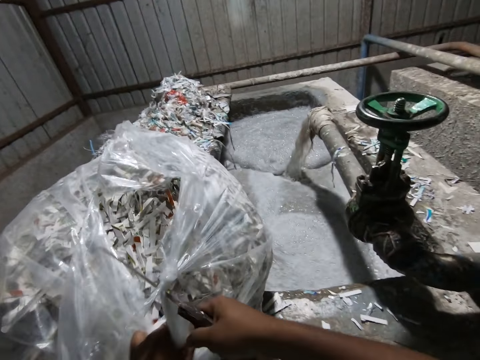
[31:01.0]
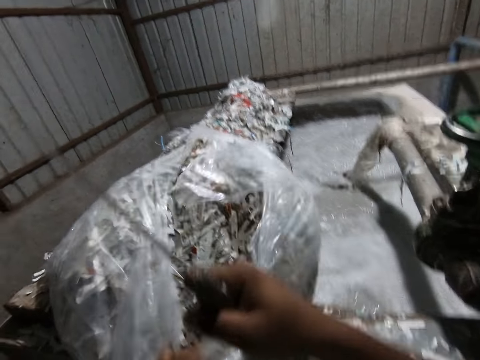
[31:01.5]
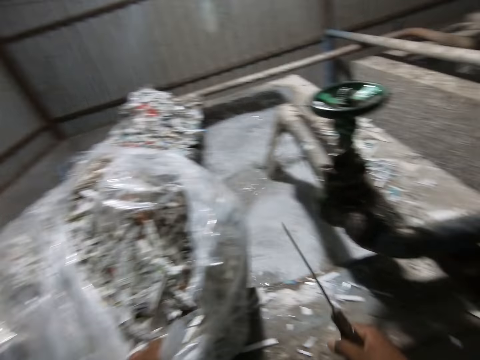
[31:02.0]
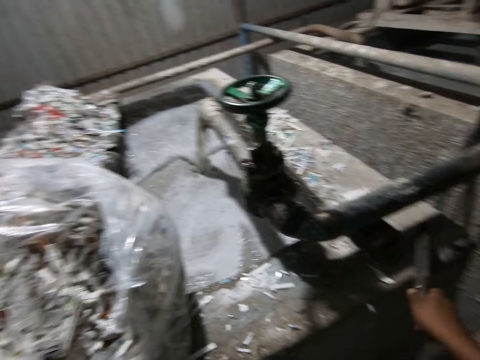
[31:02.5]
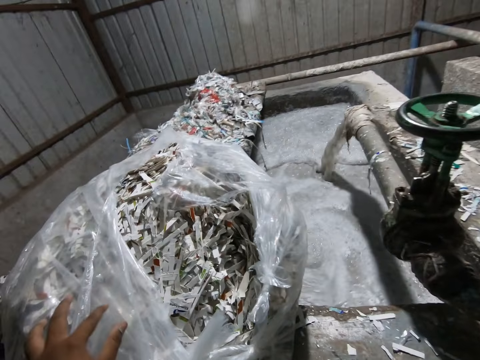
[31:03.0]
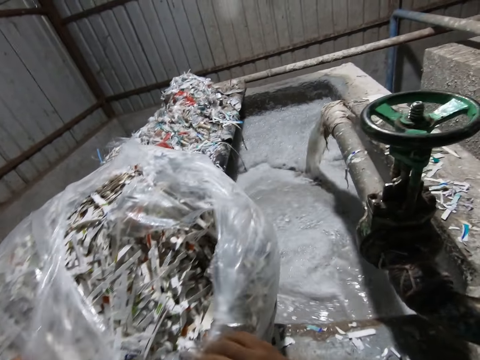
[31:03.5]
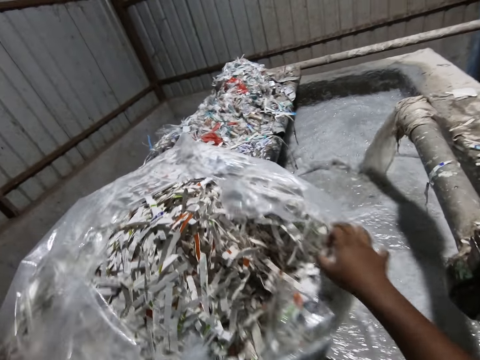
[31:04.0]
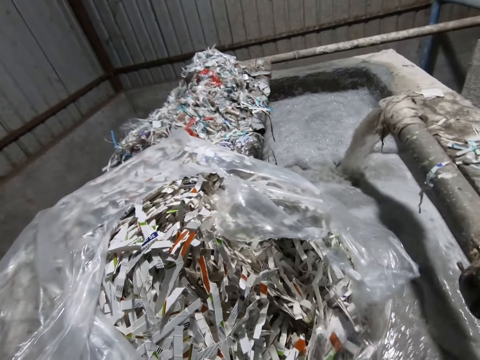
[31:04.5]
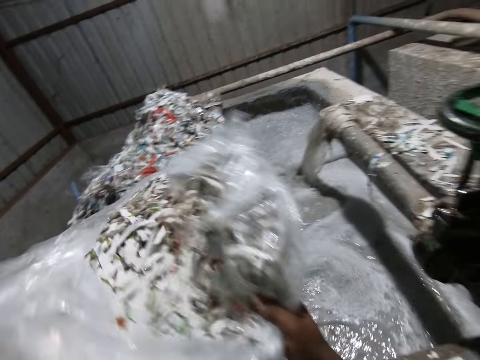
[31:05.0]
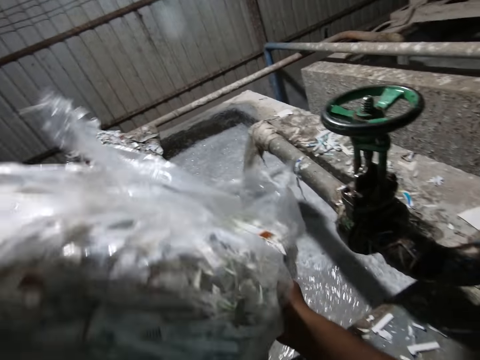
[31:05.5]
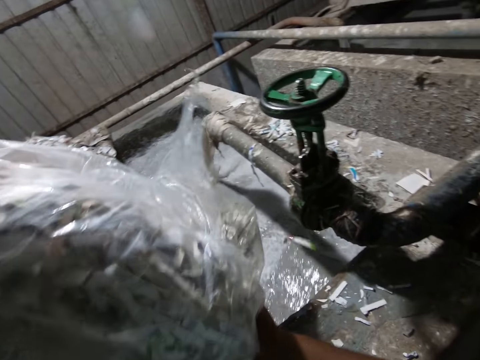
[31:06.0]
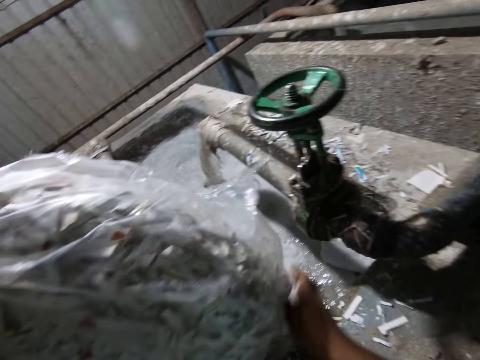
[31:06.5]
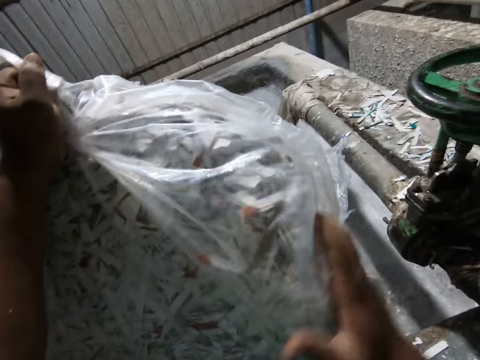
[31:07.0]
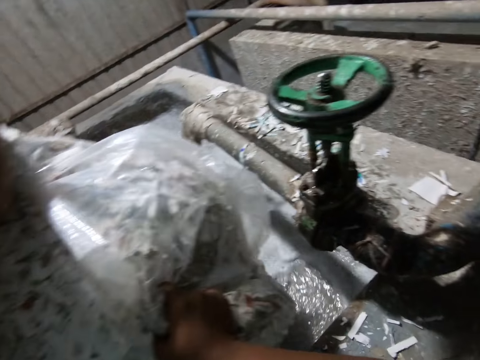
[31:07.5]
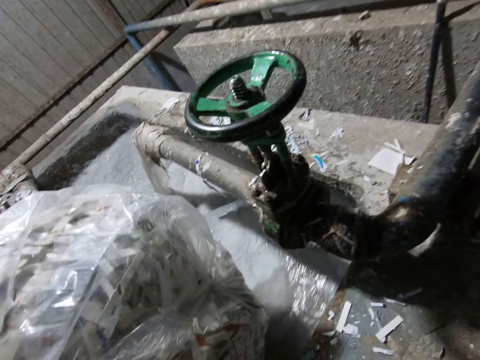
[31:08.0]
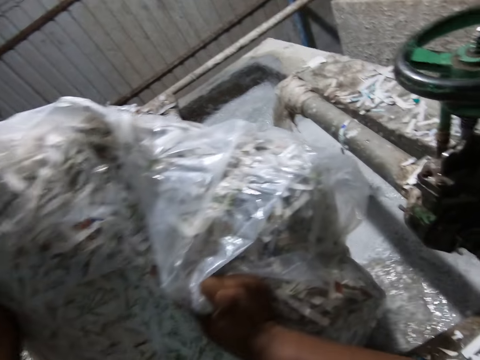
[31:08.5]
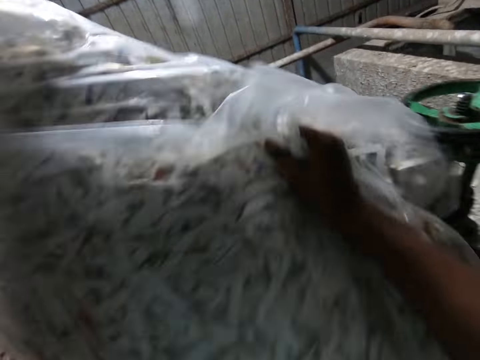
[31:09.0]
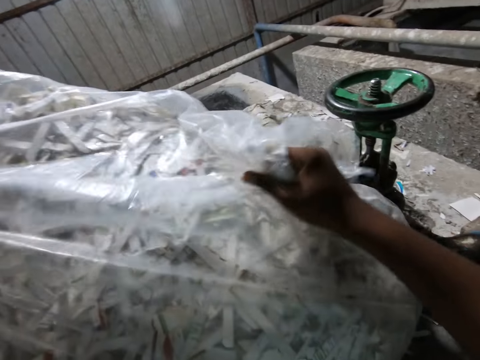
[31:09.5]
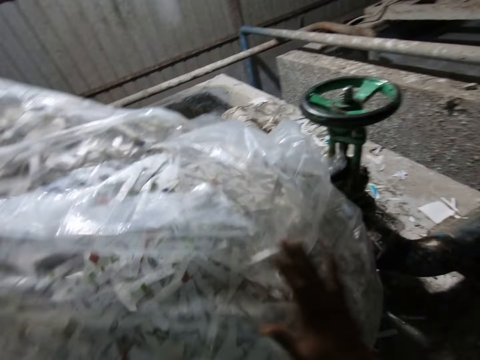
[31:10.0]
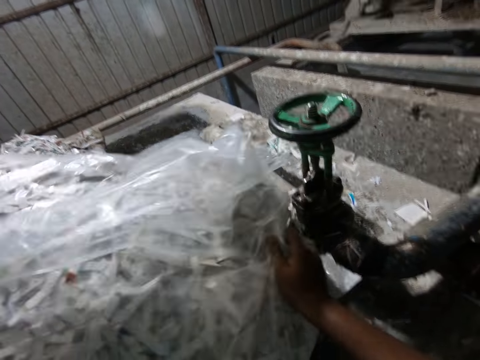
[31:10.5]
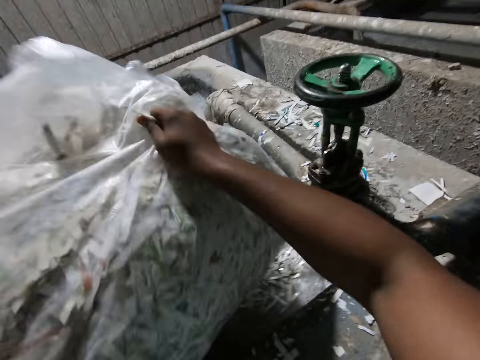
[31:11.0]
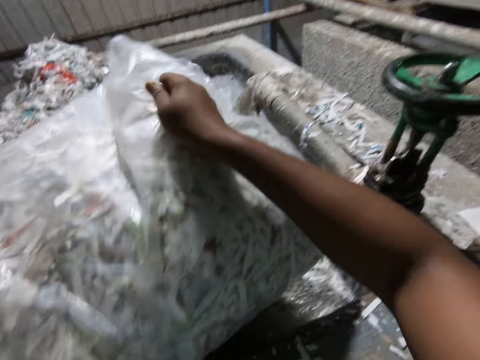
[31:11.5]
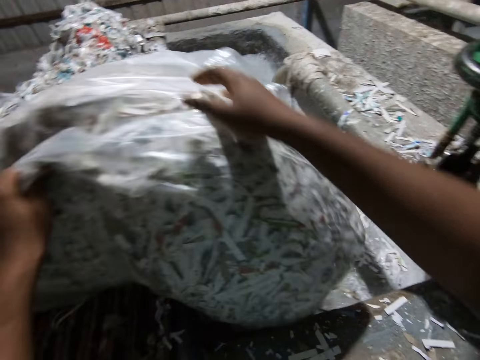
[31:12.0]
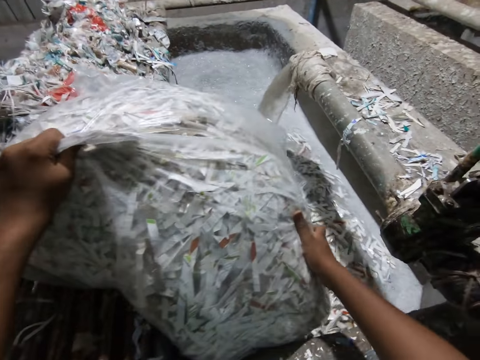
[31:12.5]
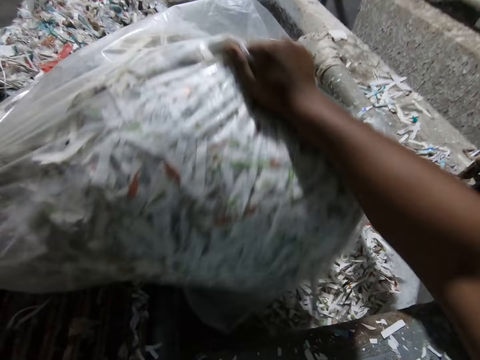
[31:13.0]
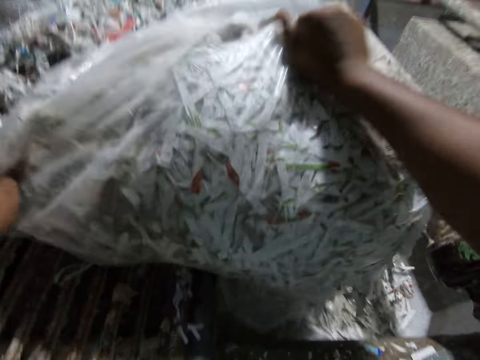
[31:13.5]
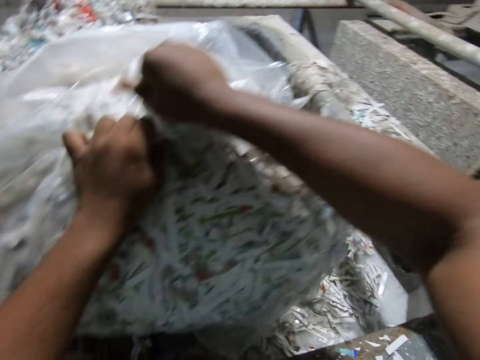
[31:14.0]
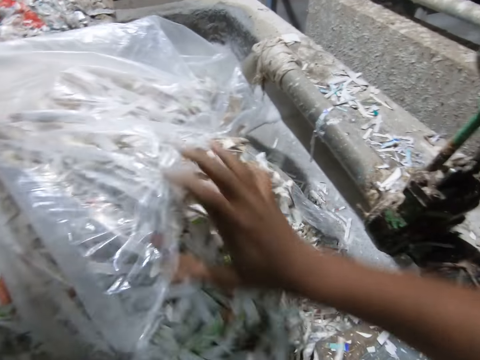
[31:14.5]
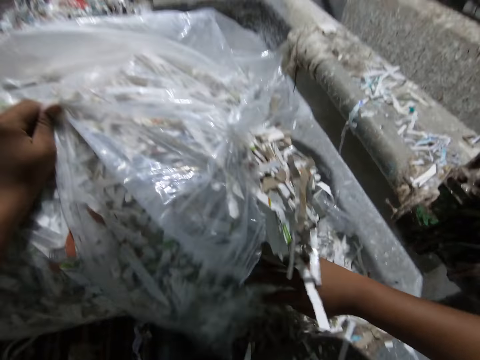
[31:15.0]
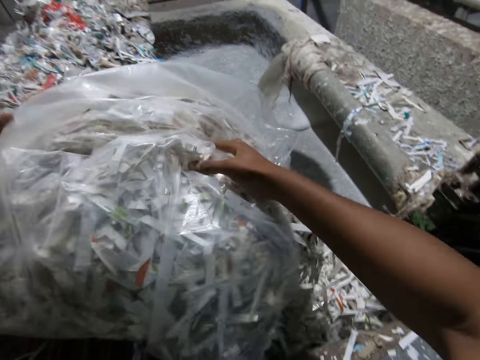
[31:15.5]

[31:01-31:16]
The camera wearer pours the paper in the nylon bag into the egg crate making plant with both hands.

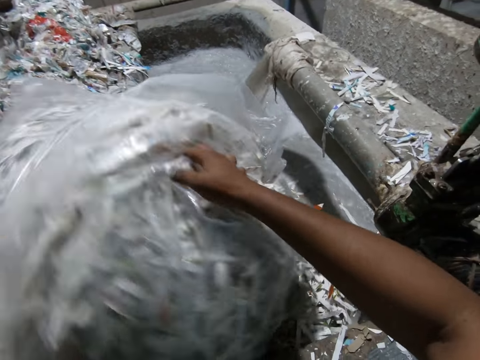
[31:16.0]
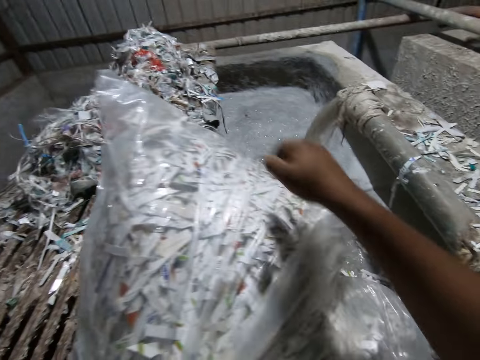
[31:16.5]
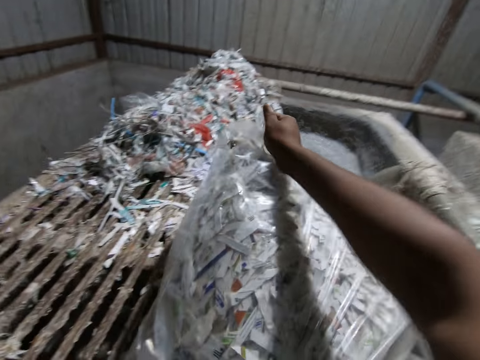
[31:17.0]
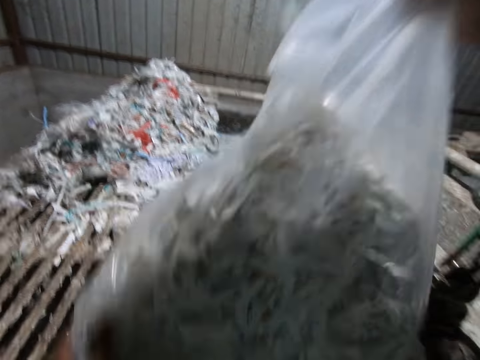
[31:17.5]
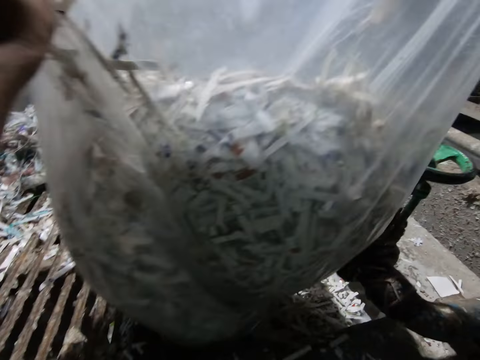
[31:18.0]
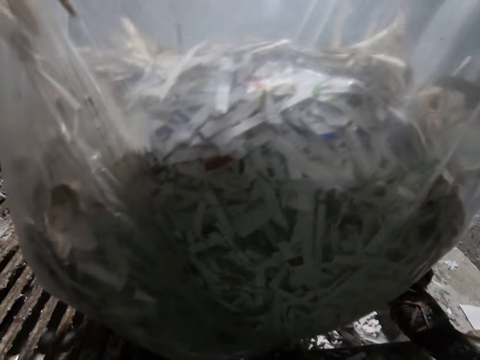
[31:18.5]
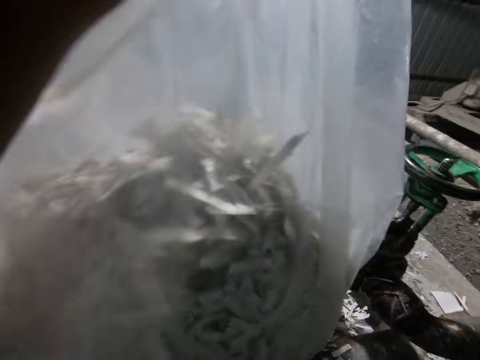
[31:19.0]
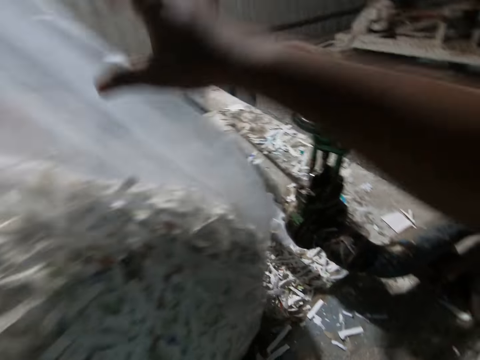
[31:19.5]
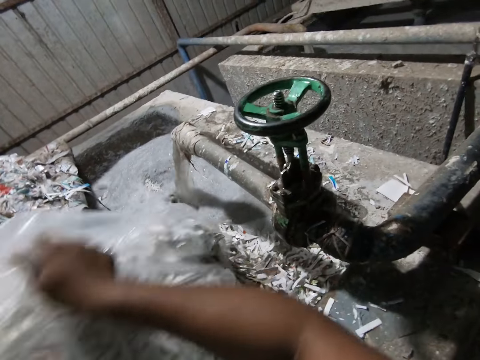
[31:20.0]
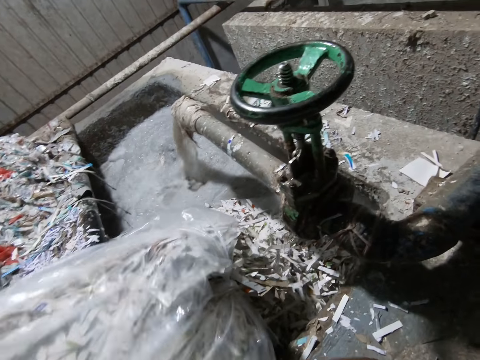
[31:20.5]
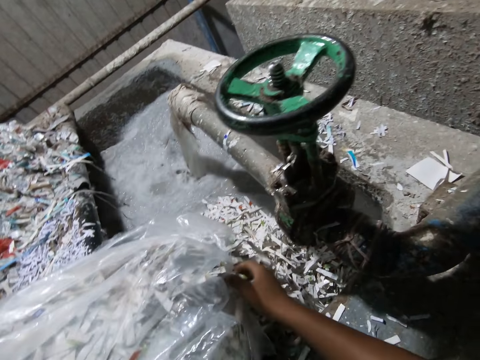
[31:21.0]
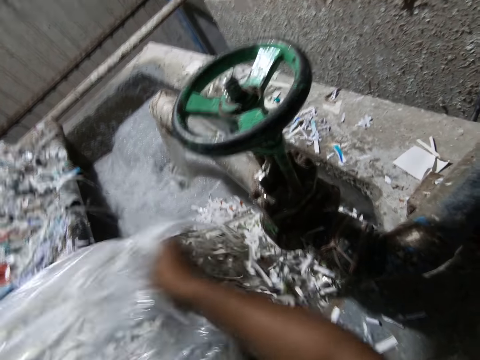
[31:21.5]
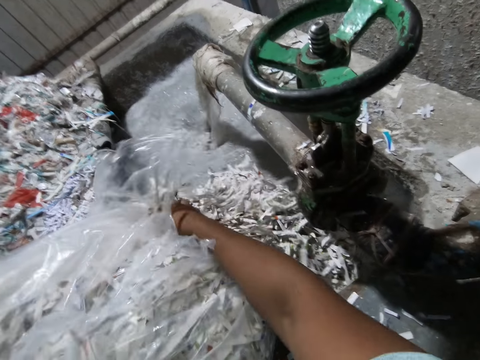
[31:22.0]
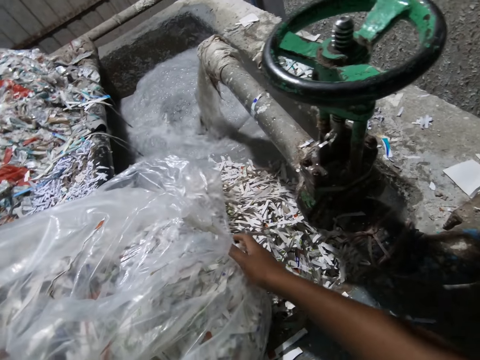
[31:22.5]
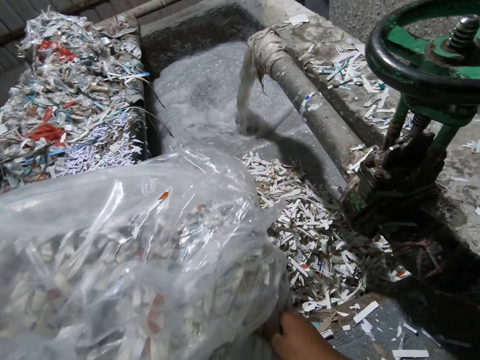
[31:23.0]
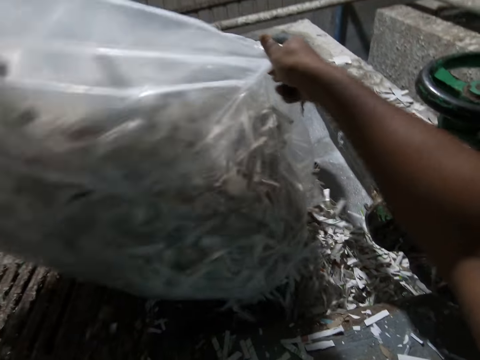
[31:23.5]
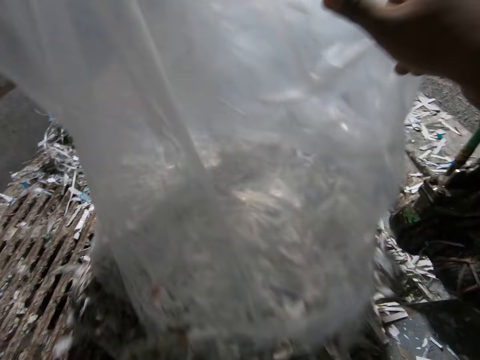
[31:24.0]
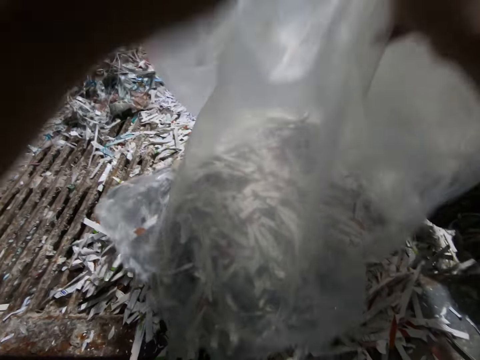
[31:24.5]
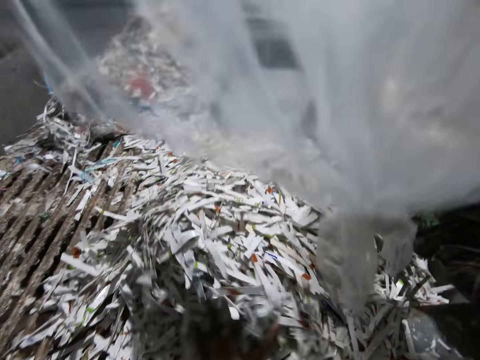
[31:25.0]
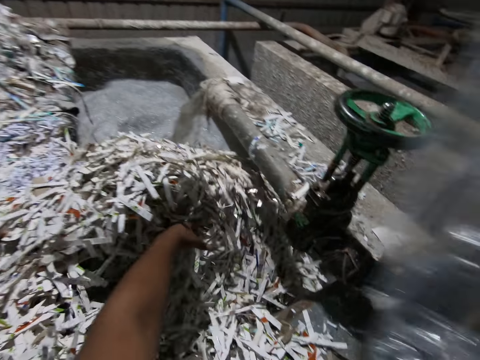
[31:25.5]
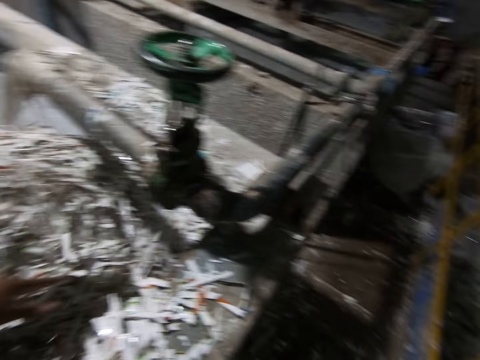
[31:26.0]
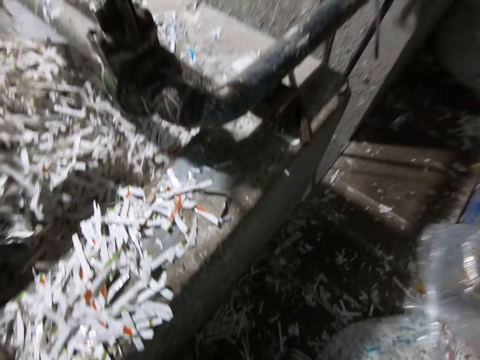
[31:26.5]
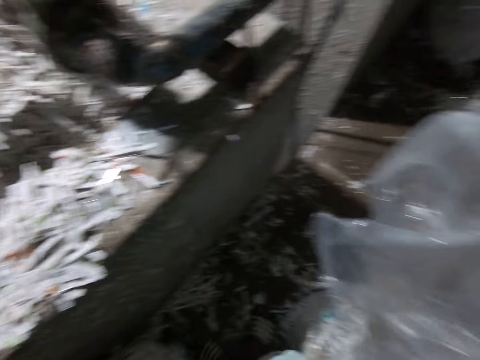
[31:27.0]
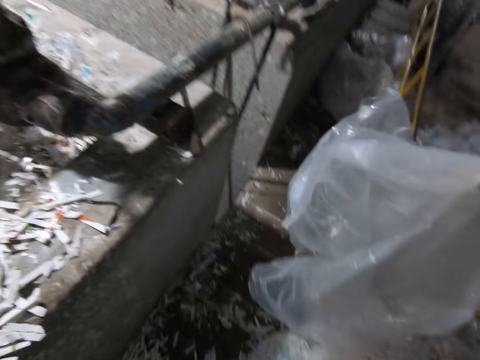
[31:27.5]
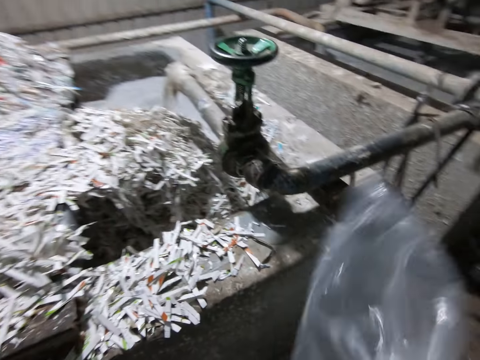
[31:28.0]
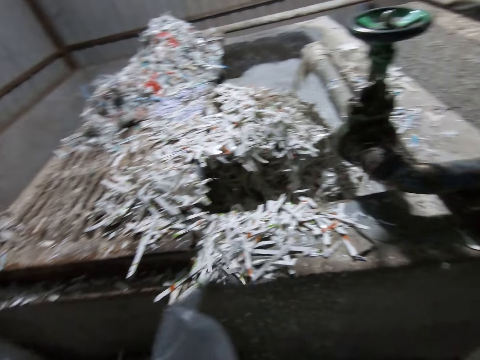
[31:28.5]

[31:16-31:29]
The camera wearer pushes the paper into the egg crate making plant with his left hand.
